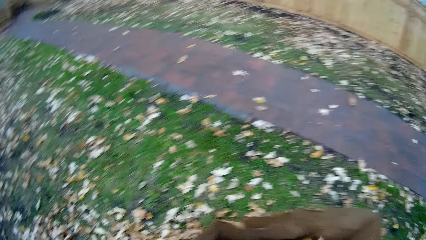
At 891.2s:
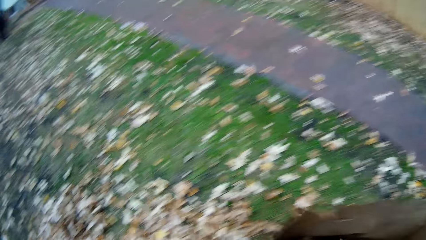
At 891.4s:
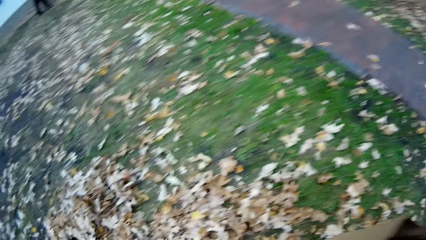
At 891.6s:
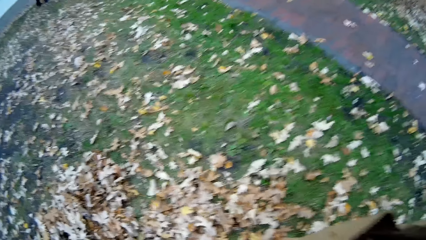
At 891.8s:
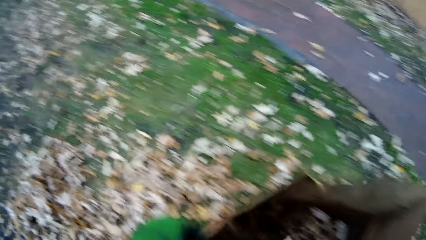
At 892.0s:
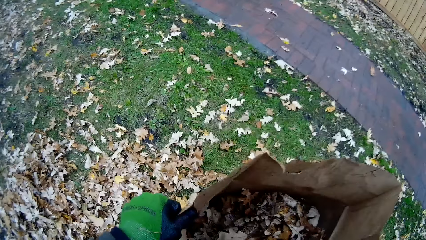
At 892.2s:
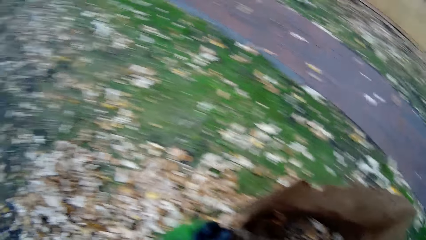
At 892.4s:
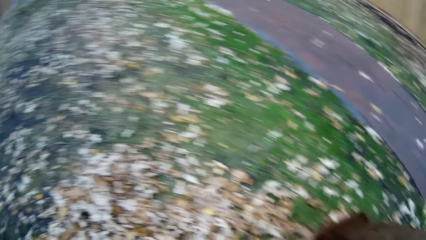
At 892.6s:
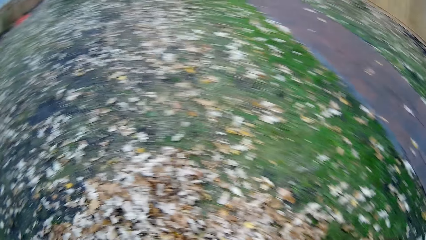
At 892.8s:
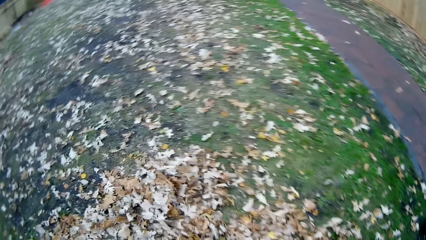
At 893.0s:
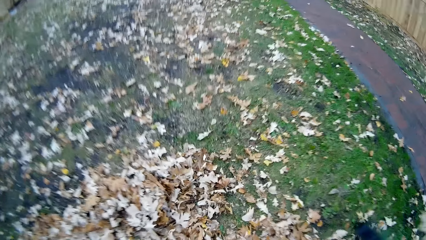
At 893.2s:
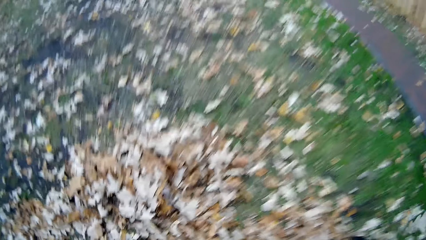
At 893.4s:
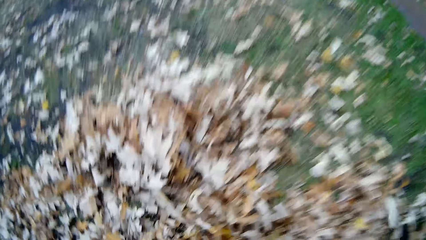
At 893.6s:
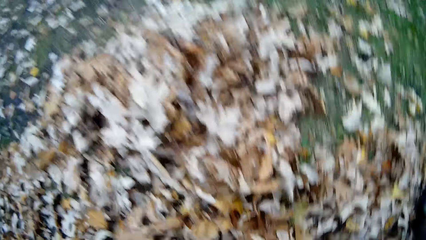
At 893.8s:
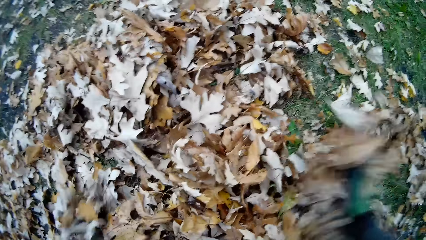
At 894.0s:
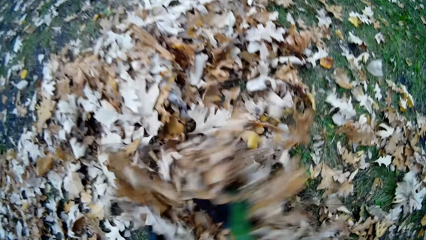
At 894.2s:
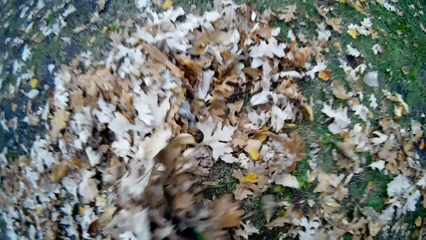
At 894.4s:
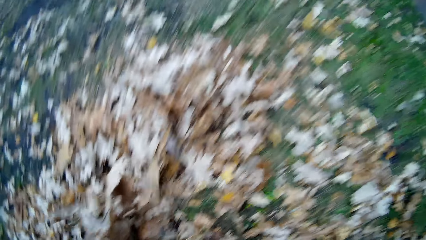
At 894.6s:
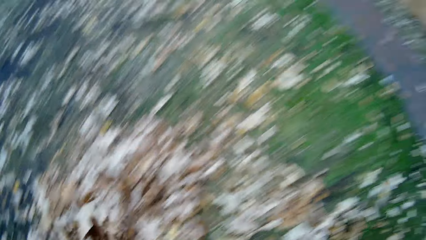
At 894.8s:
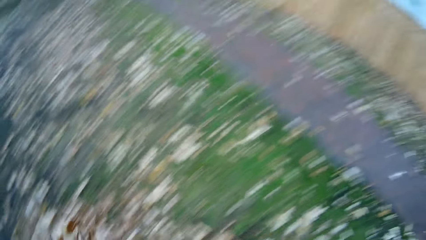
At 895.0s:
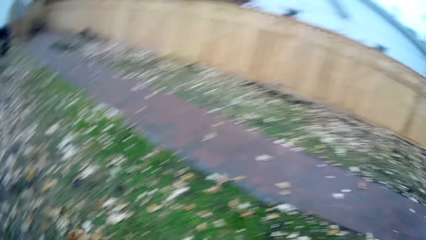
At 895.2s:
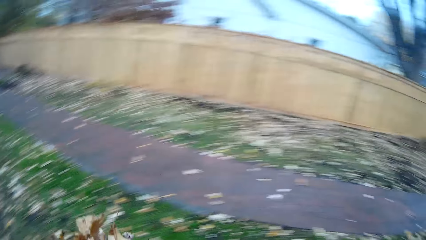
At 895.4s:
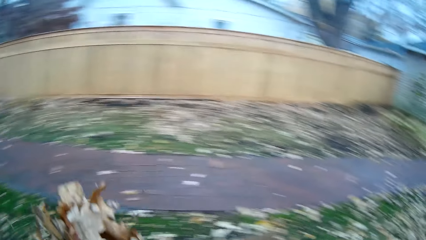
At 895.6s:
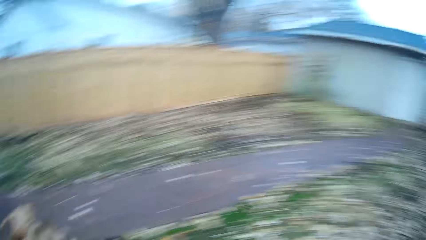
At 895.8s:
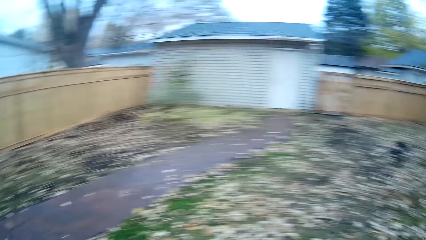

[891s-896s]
The camera wearer picks up debris from the floor with both hands.

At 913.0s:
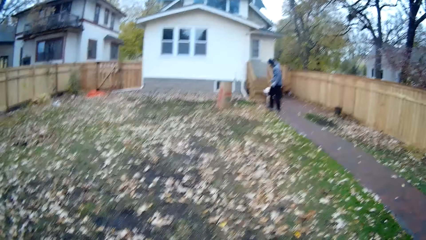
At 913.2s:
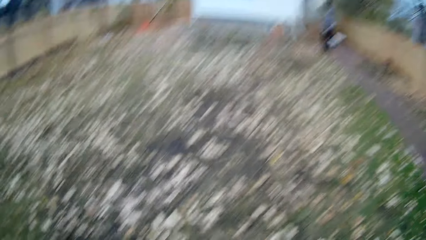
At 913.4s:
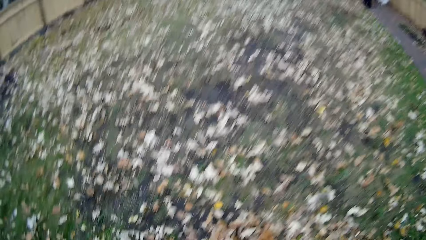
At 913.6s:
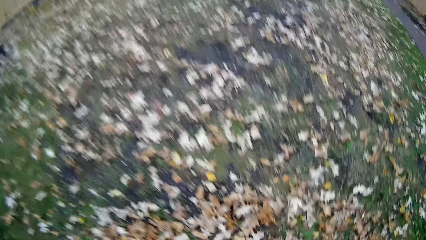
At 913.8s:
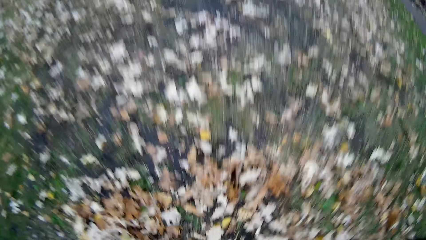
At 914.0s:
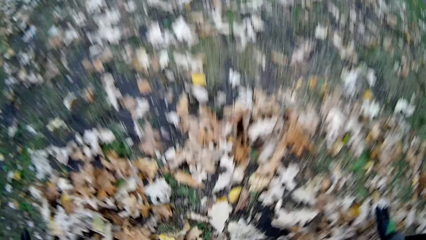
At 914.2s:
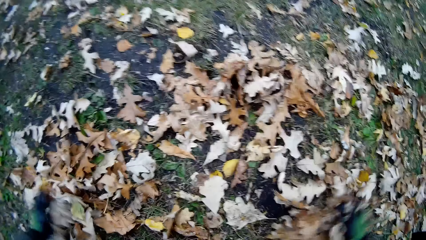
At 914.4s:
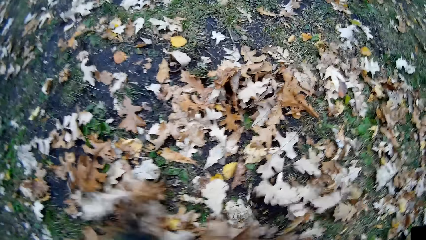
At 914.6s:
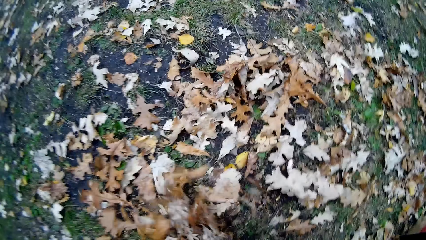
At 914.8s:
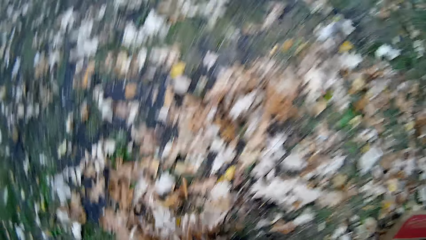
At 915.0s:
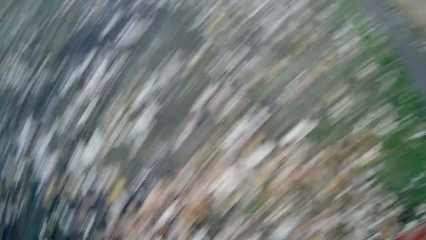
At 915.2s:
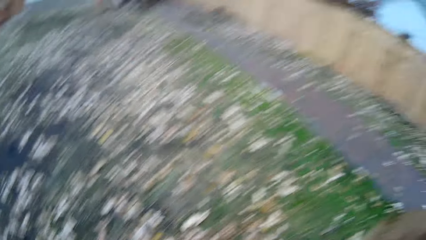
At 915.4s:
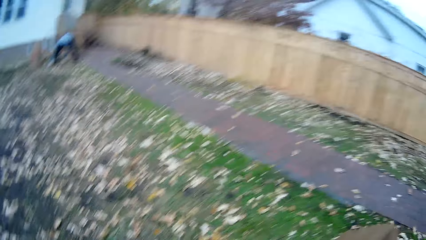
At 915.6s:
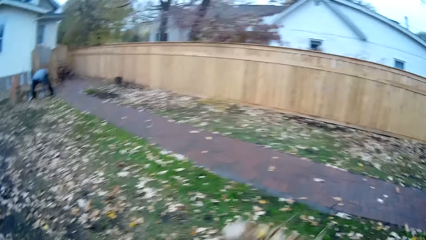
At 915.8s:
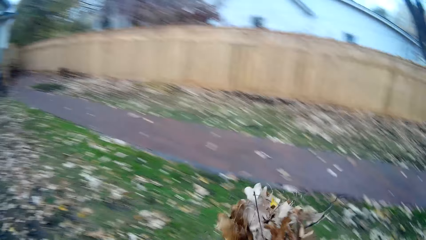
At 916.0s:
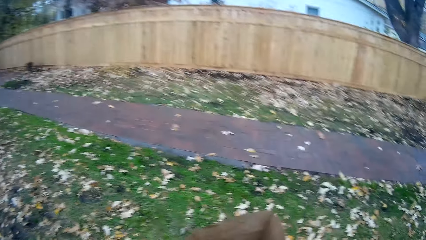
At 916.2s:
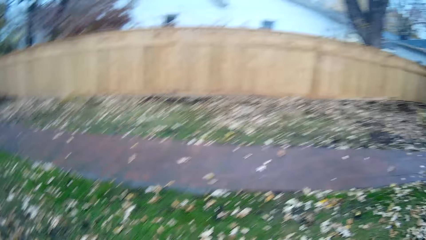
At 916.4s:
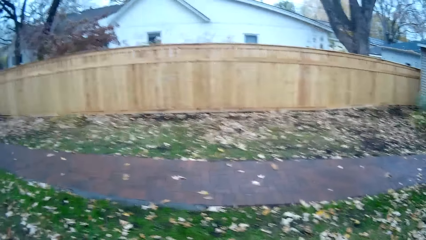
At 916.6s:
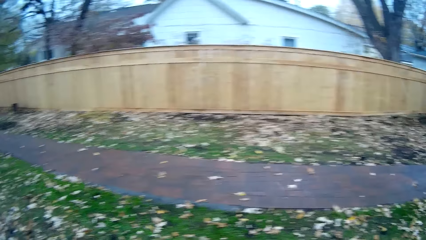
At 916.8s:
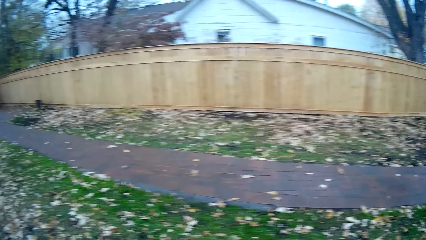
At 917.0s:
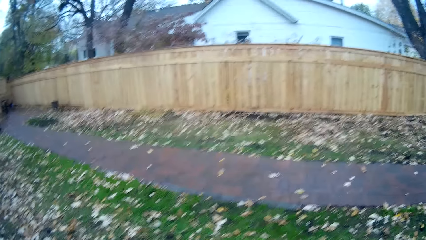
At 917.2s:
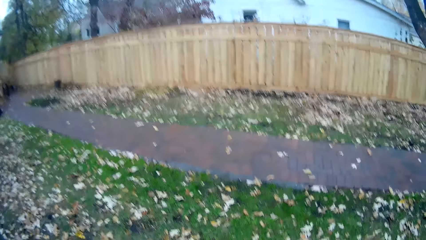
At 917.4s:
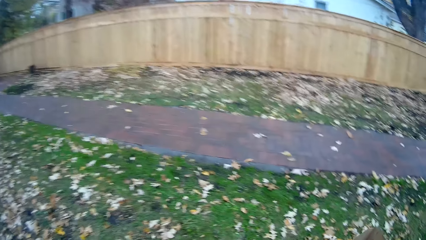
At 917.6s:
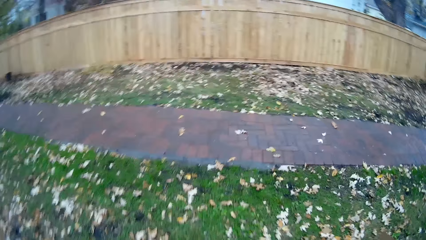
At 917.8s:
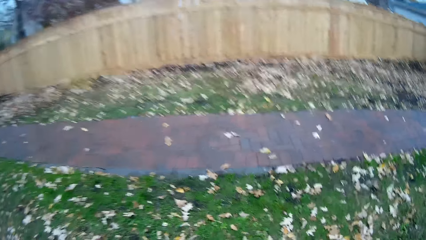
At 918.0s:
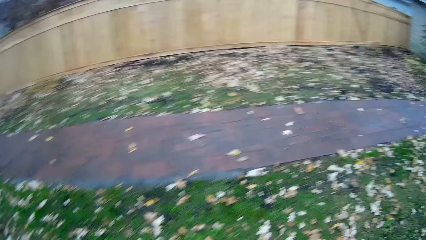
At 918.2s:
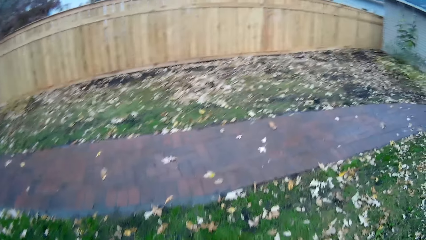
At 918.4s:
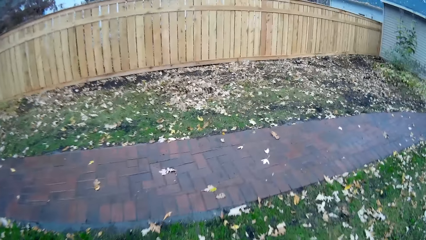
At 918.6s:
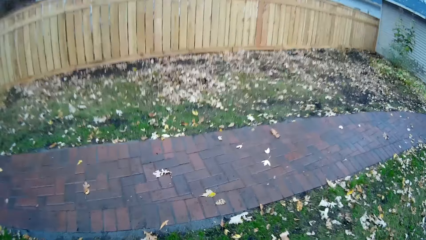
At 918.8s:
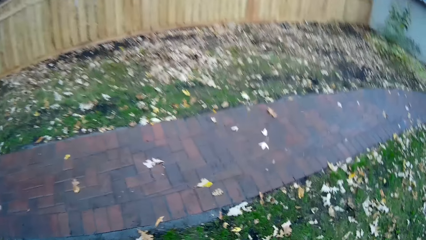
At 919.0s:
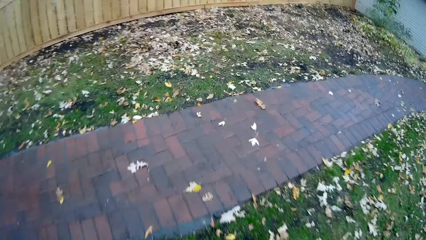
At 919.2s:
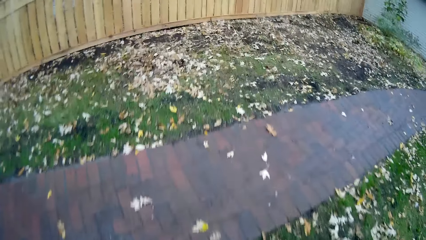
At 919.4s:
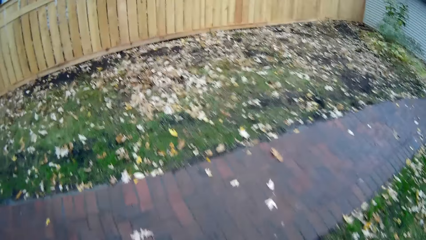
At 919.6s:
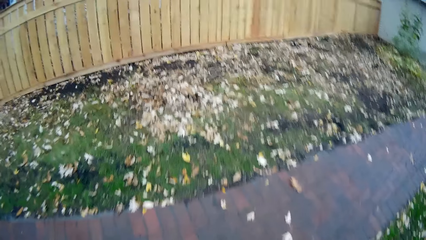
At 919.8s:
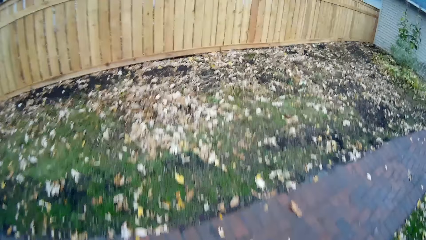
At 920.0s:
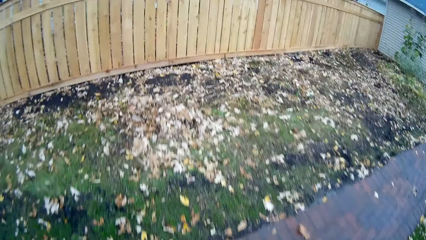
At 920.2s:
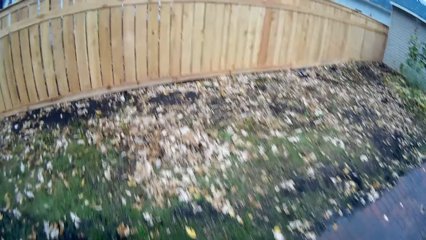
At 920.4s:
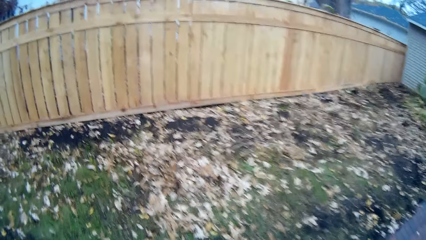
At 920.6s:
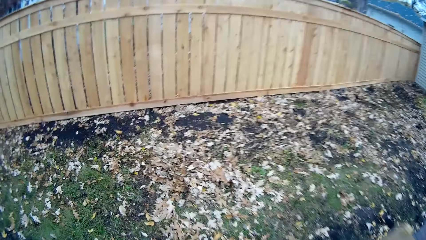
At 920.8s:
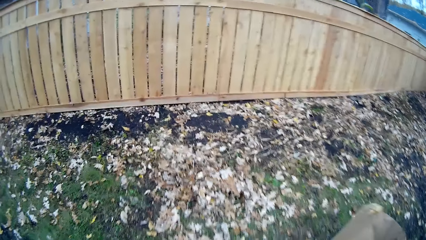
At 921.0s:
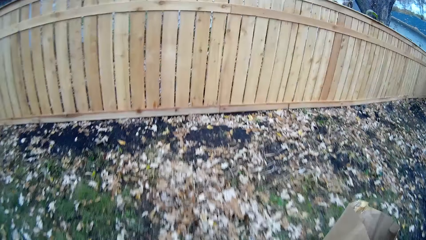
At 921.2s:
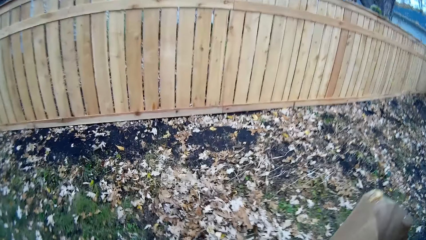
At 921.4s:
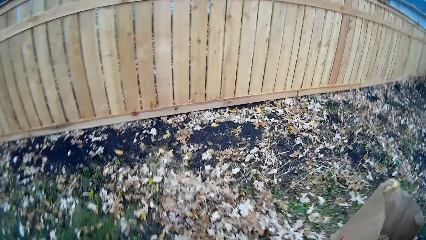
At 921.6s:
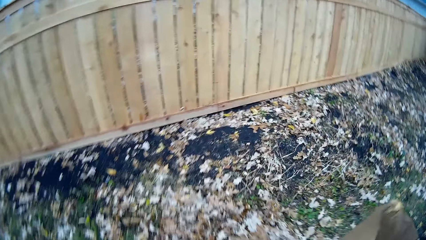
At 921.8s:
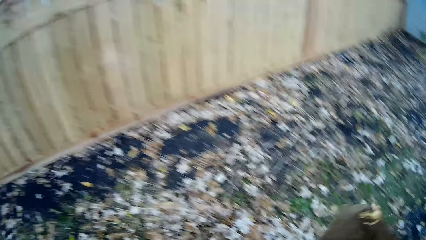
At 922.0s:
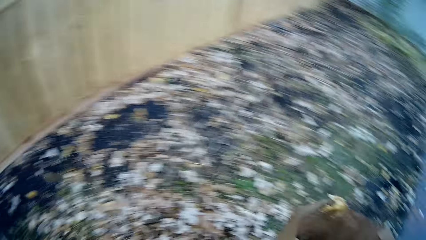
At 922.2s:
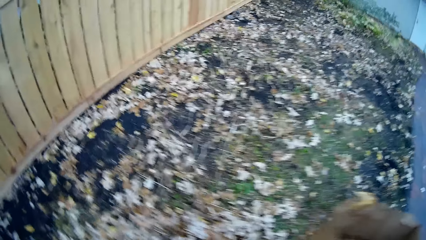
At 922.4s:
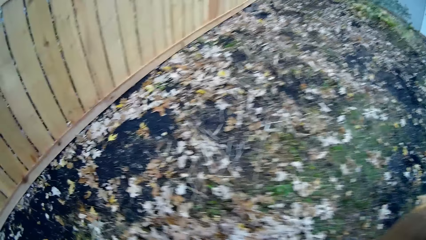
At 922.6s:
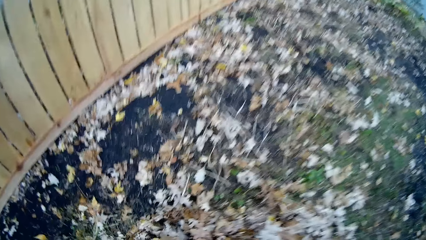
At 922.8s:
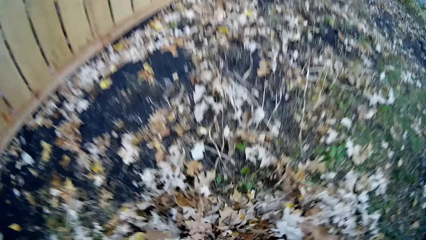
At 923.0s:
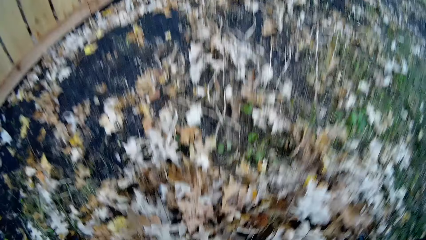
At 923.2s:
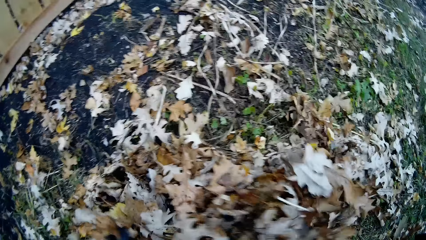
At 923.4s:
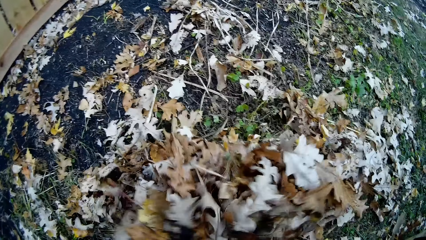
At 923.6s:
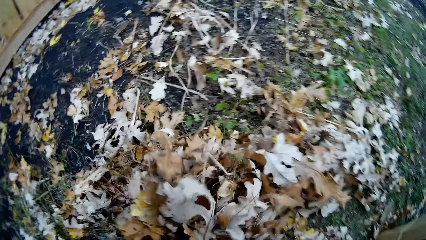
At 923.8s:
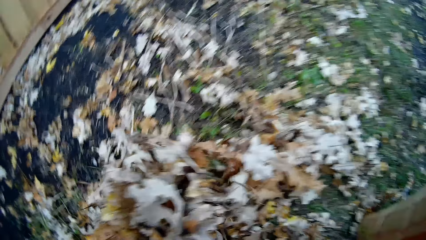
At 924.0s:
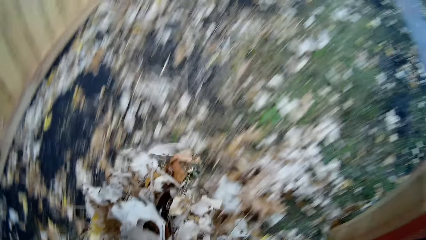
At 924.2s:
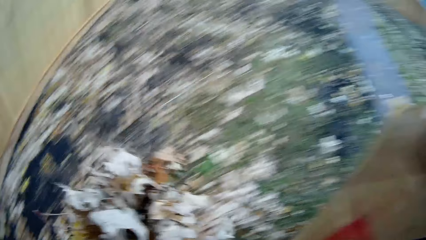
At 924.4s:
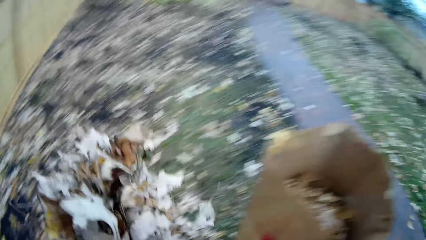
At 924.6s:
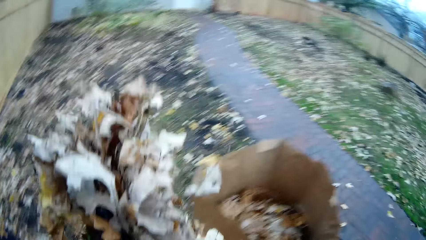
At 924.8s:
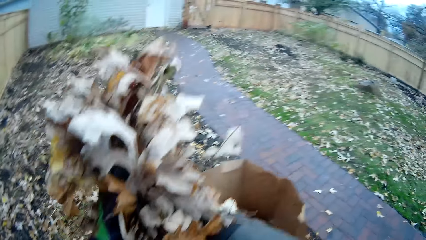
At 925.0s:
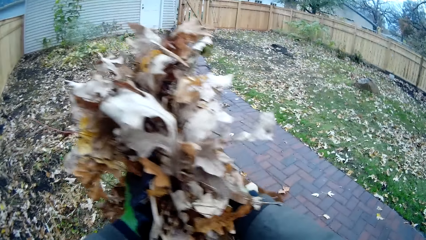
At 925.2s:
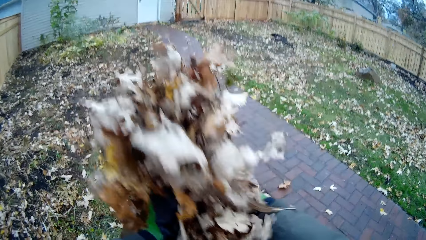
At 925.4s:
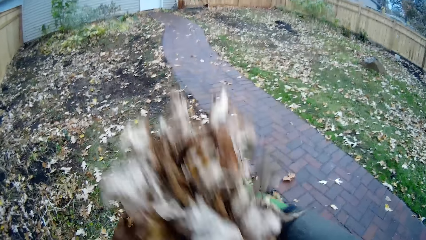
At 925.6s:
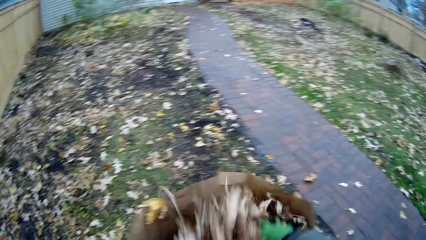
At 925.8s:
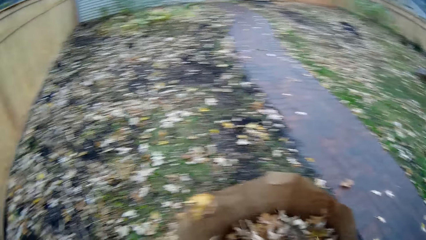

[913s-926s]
The camera wearer picks up debris from the floor with both hands. They put the debris in the paper bag with both hands. They walk around the field. They pick up debris from the floor with both hands. They put the debris in the paper bag with both hands.
